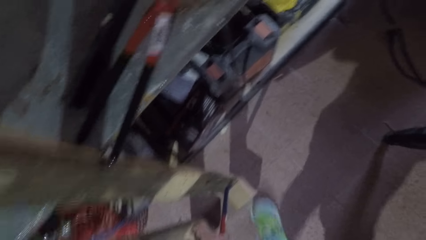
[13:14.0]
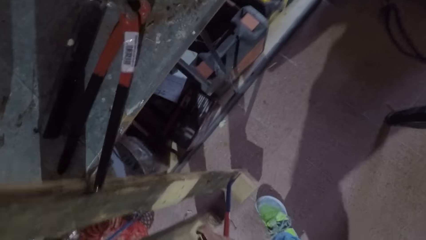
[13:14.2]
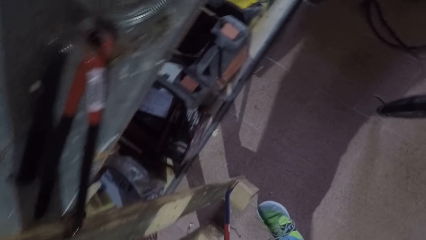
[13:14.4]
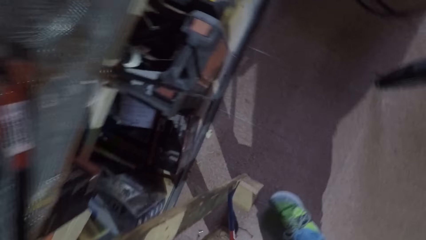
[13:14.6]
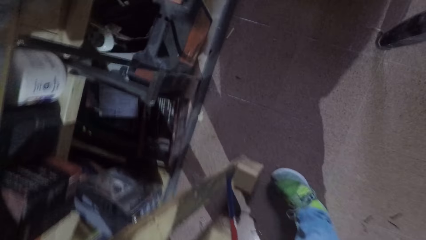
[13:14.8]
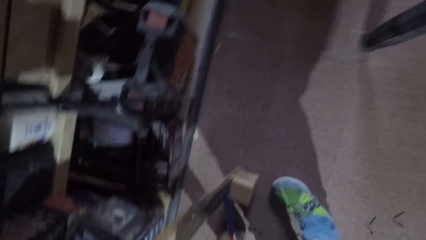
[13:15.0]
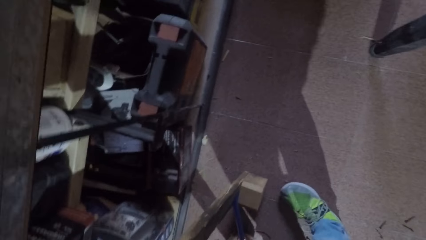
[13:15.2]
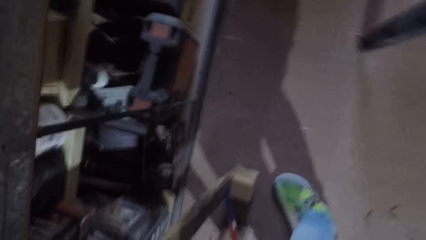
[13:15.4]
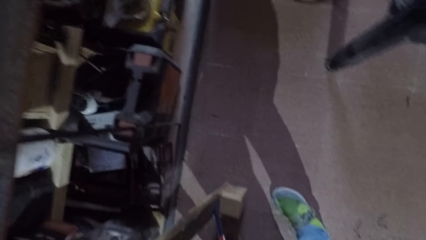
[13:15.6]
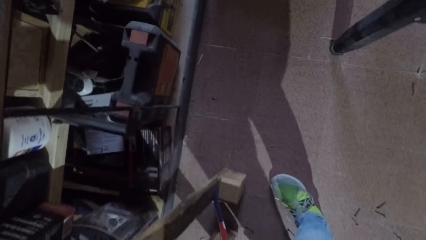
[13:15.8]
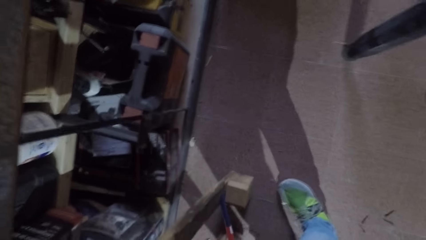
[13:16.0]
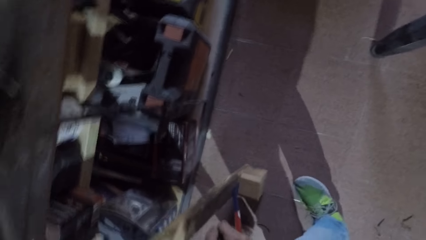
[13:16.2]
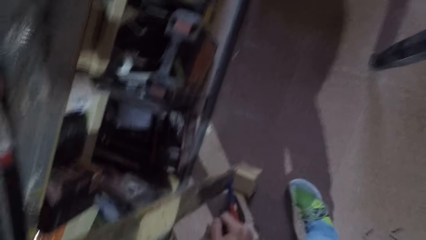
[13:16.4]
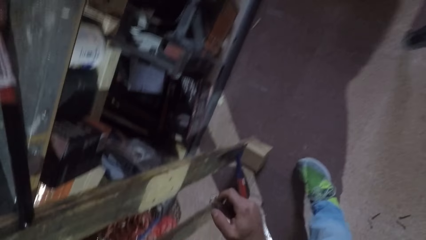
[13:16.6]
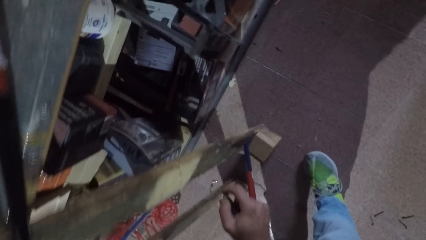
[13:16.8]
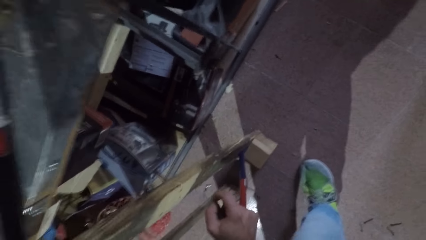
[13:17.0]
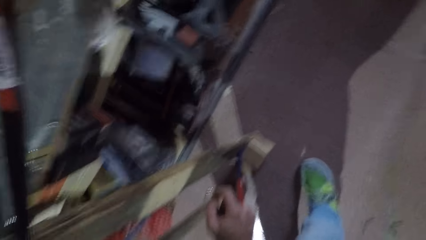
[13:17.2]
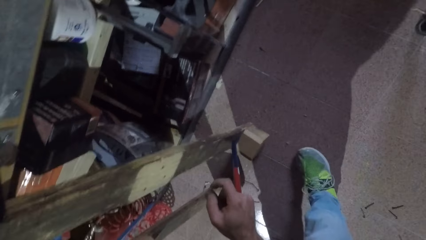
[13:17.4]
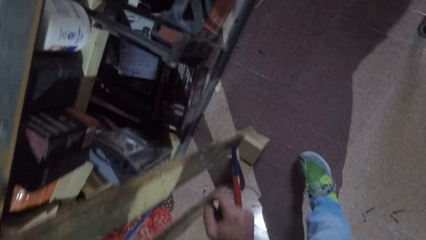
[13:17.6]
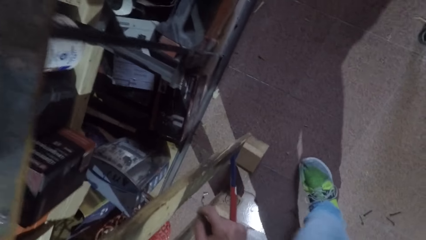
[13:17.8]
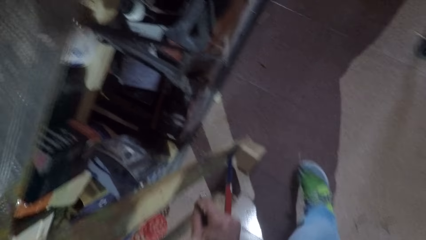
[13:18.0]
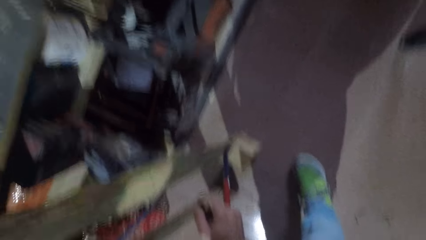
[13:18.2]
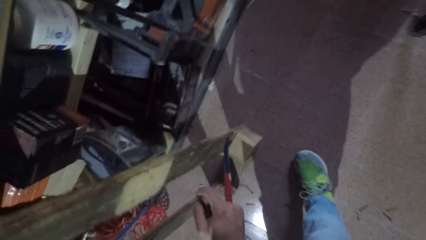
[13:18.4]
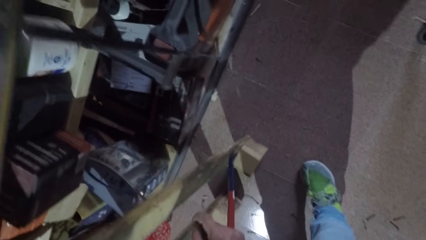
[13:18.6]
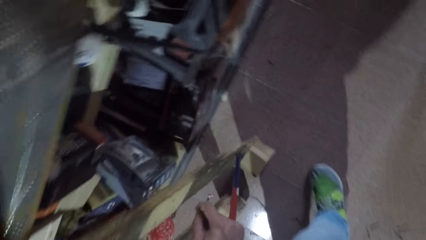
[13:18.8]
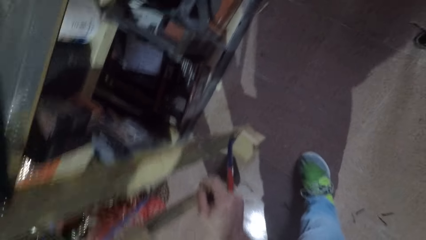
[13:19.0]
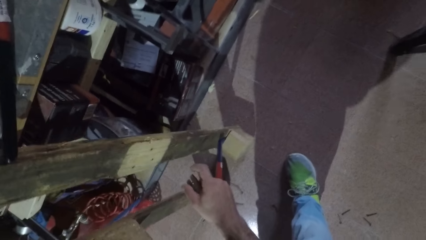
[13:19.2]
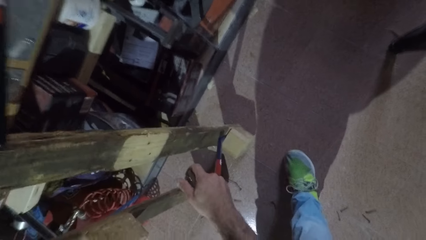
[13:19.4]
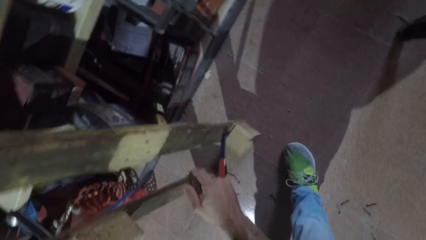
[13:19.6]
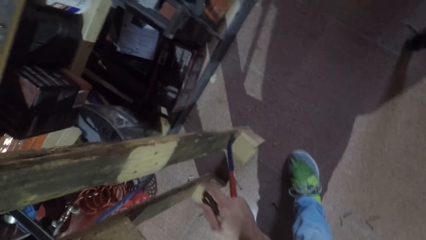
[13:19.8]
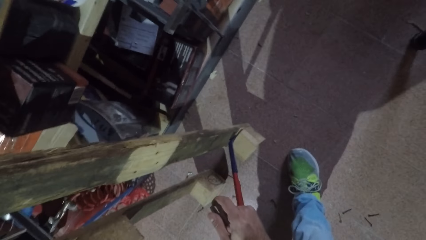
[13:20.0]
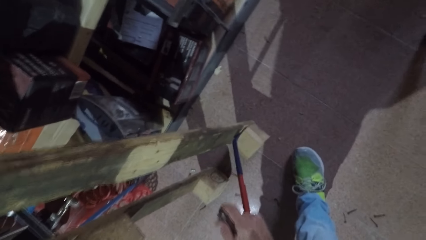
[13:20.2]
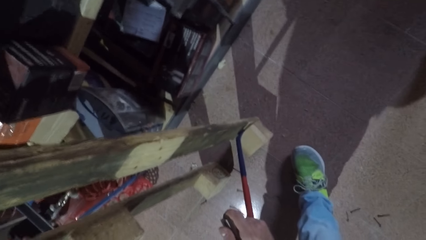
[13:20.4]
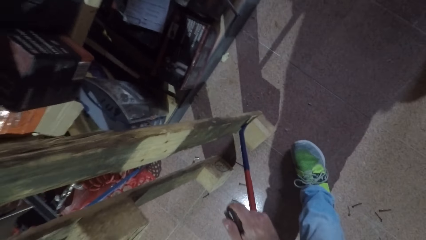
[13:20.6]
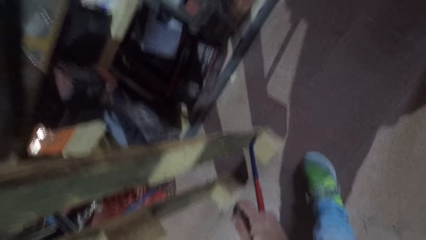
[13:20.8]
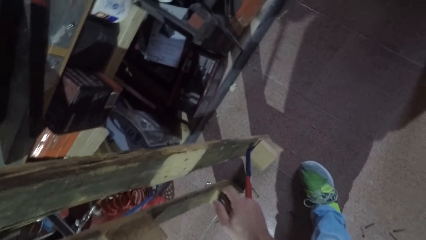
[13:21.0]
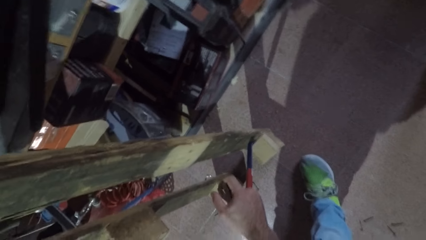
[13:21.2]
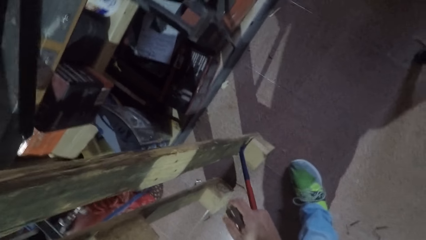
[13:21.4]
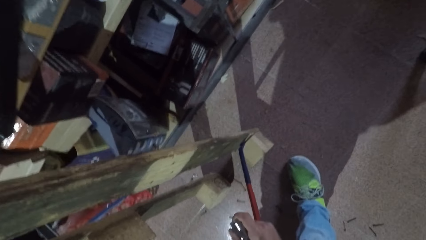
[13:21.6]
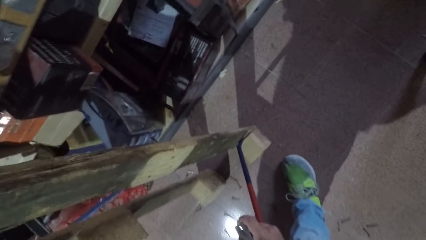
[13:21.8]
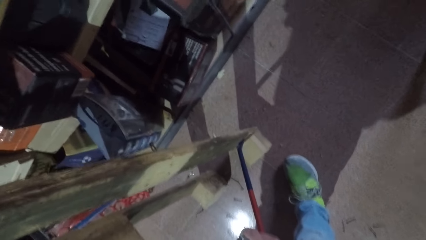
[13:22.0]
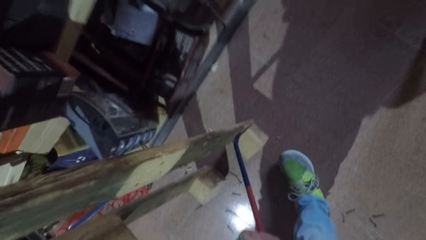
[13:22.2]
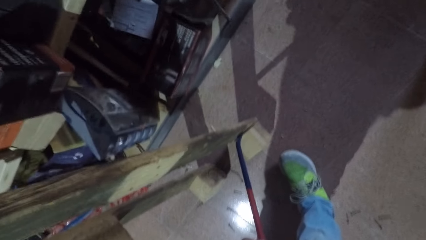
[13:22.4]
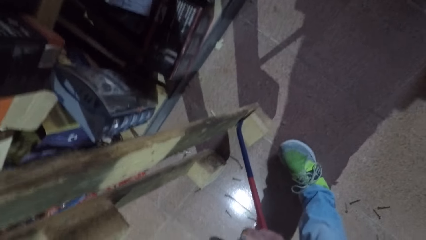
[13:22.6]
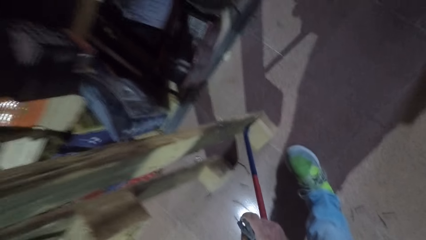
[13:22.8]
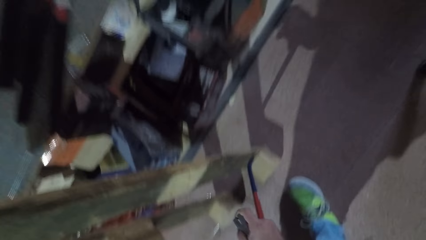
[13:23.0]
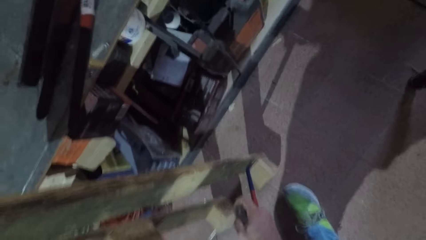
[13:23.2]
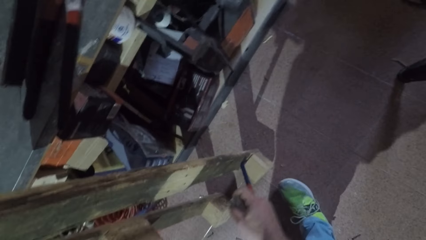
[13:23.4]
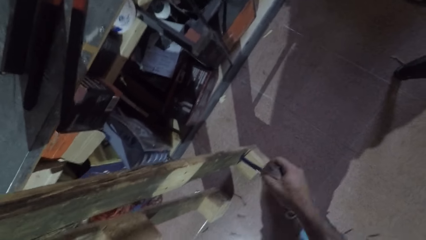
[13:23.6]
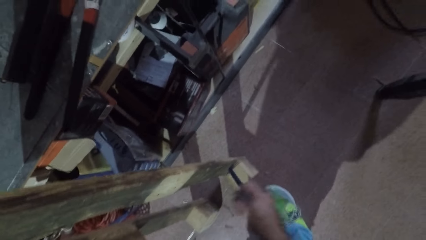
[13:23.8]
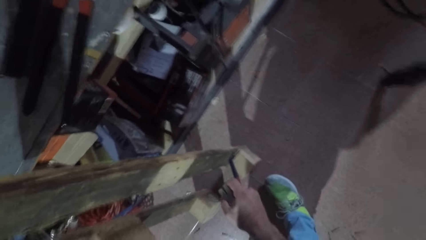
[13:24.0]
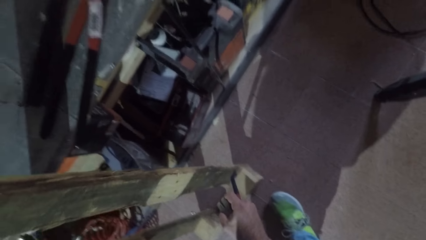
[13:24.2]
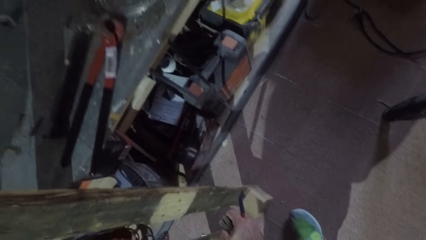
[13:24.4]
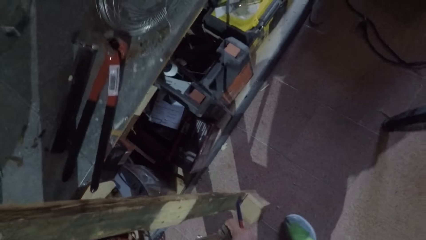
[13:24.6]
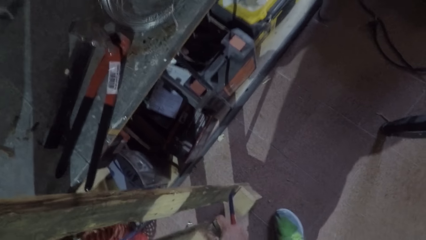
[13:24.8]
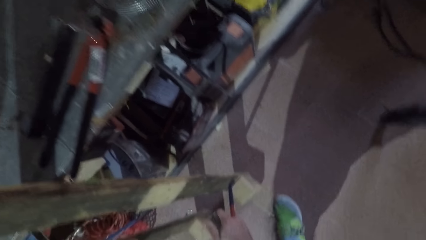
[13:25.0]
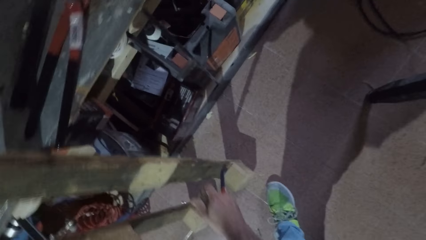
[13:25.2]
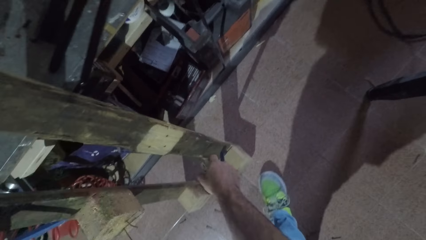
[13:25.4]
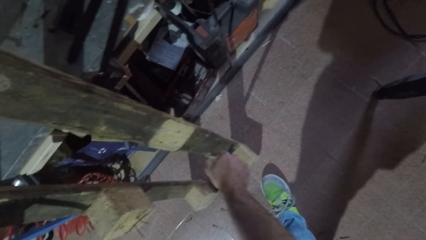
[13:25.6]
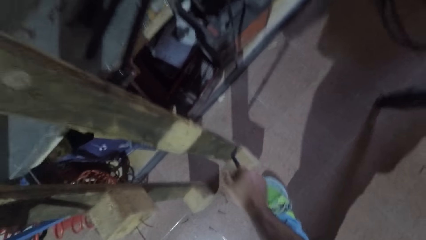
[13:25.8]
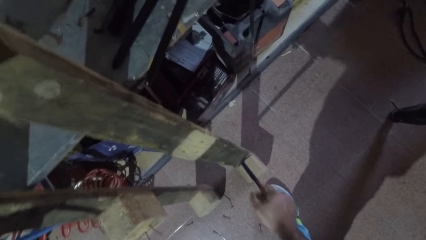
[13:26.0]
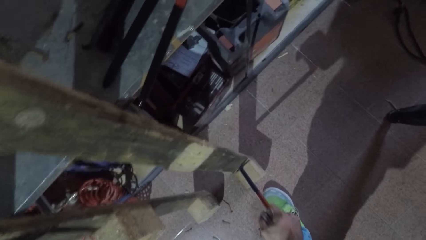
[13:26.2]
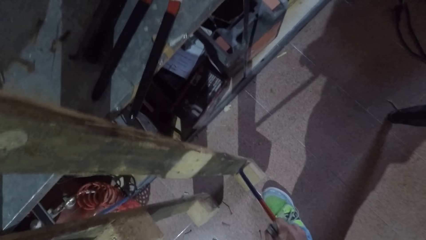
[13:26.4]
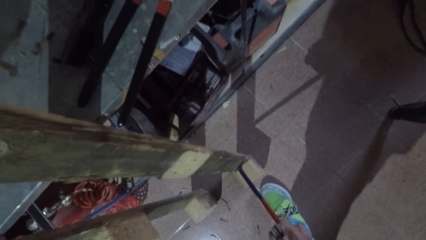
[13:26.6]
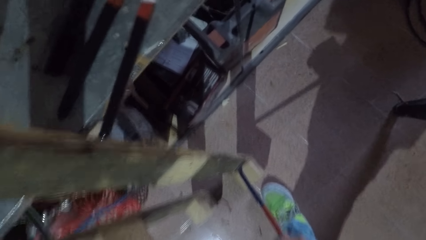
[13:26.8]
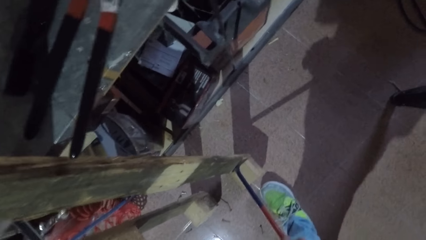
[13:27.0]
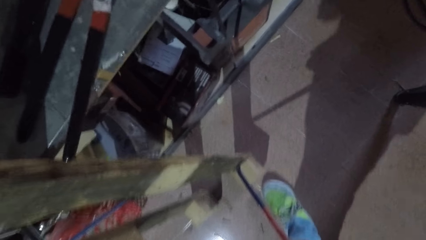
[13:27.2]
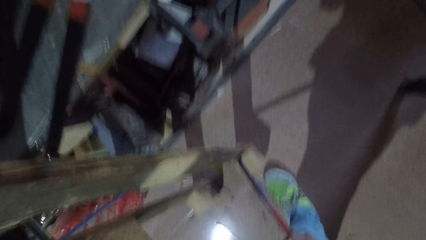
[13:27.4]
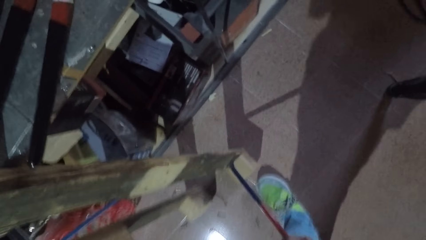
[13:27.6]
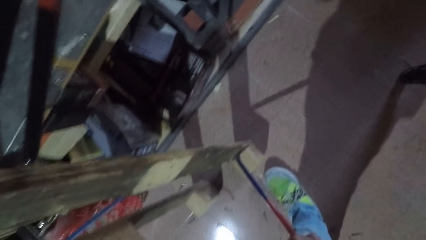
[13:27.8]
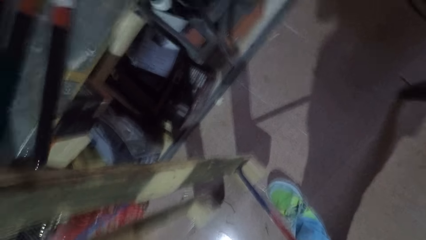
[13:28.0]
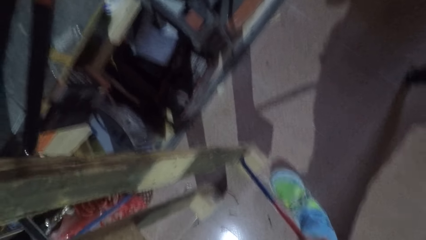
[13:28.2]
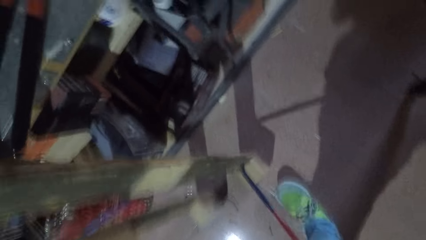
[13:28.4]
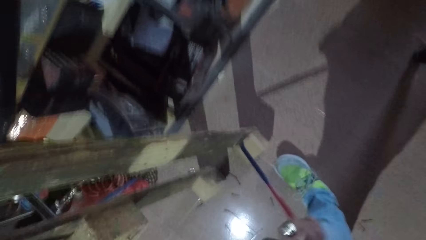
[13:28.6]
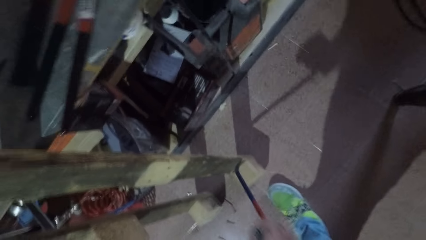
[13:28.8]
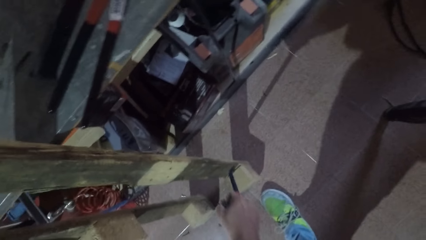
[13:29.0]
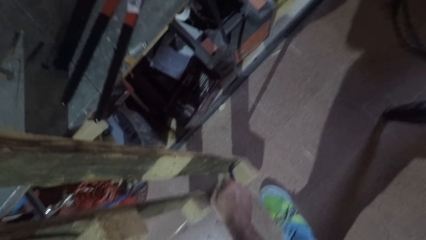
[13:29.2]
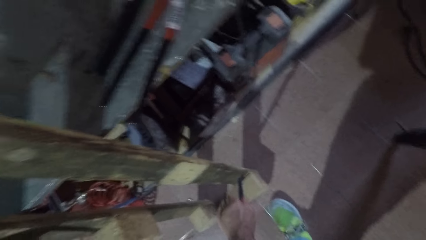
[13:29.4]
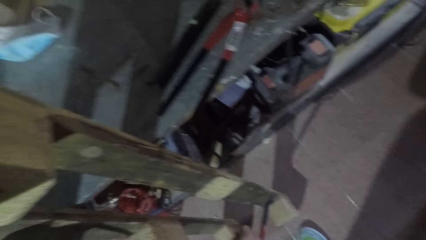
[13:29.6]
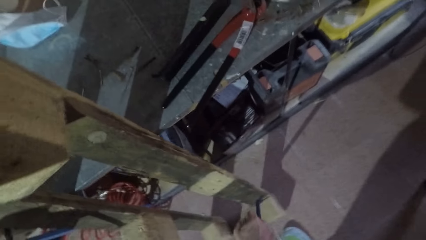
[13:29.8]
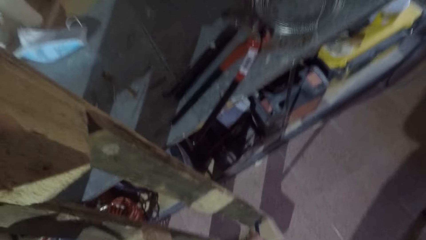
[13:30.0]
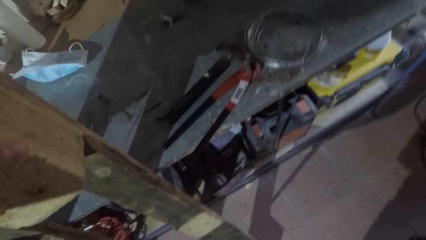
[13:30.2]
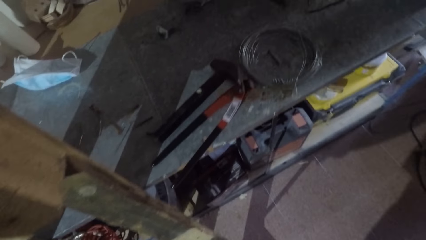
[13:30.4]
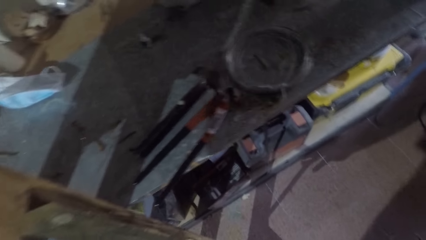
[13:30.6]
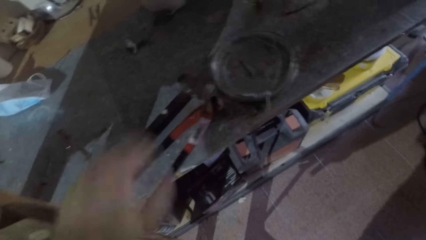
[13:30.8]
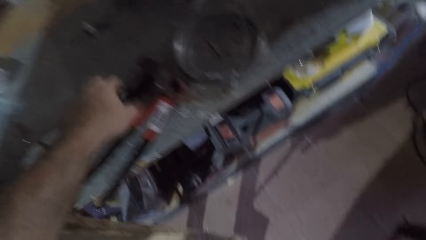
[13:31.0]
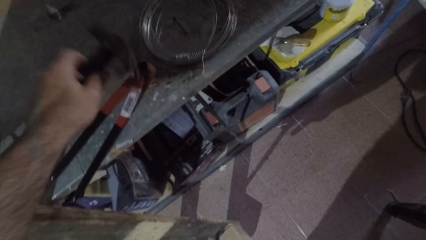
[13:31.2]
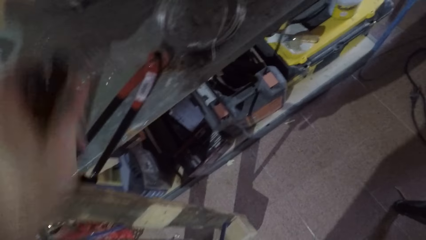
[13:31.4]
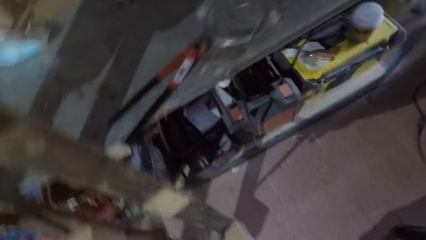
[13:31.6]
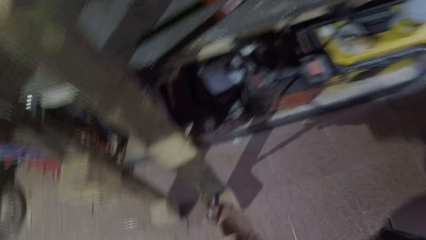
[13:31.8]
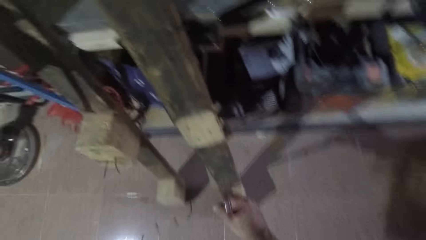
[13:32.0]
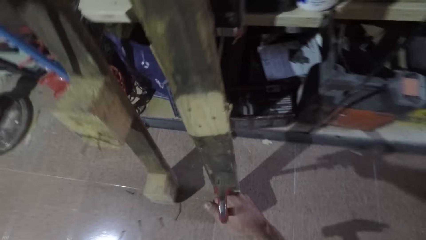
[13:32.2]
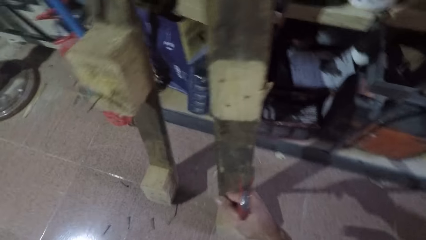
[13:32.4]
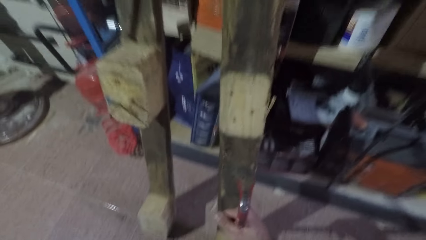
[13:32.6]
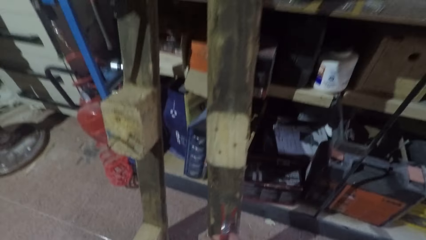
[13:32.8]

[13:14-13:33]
The camera wearer turns around. They force-split the wood with the claw bar. They stop pushing the wood with the wrecking bar. They pick up the hammer from the table.
